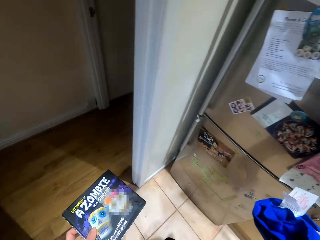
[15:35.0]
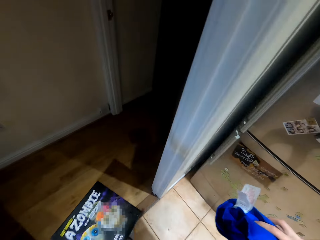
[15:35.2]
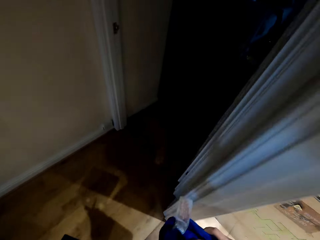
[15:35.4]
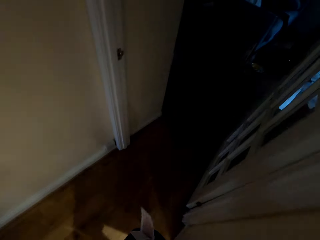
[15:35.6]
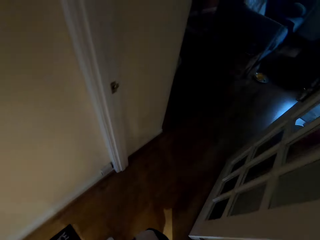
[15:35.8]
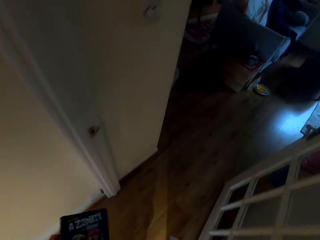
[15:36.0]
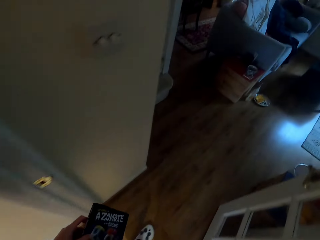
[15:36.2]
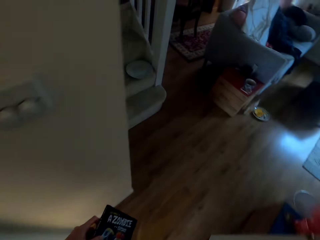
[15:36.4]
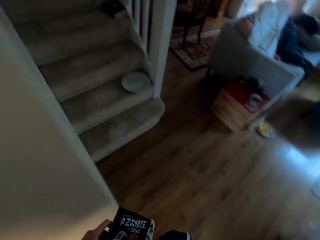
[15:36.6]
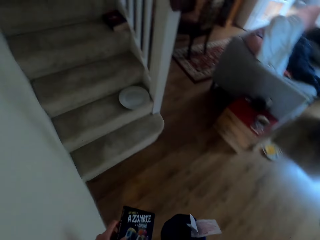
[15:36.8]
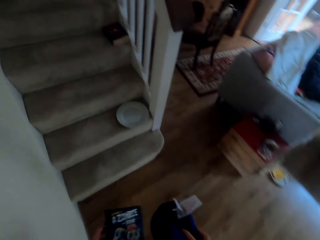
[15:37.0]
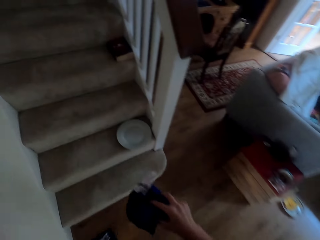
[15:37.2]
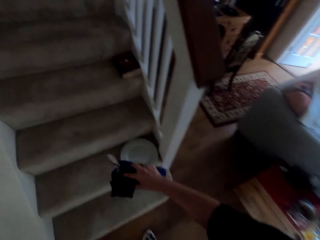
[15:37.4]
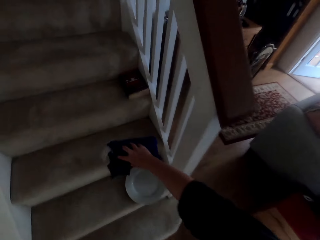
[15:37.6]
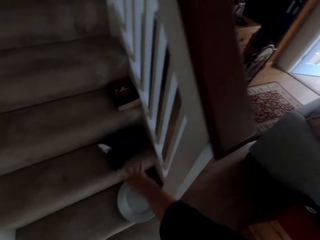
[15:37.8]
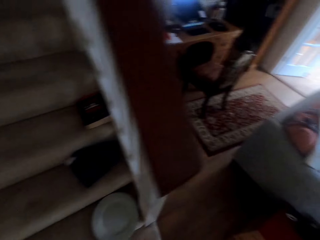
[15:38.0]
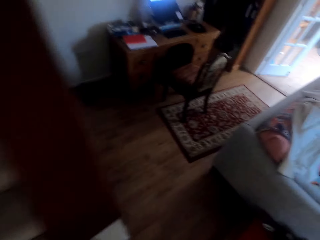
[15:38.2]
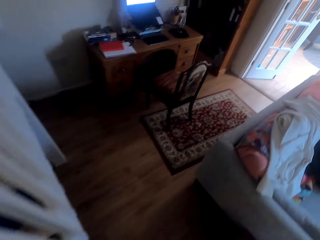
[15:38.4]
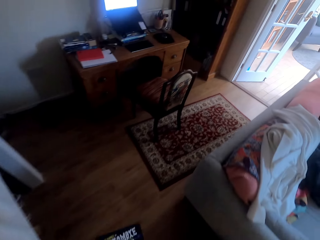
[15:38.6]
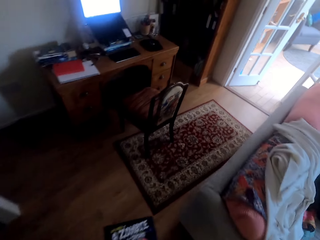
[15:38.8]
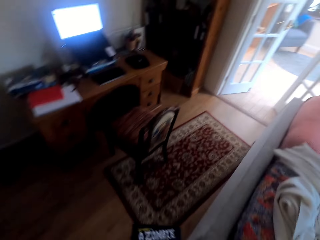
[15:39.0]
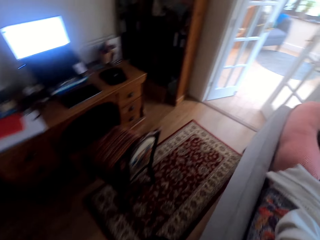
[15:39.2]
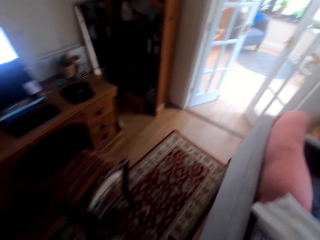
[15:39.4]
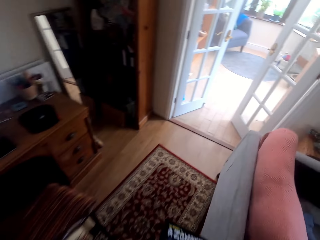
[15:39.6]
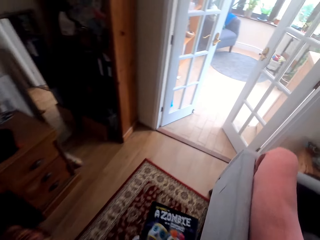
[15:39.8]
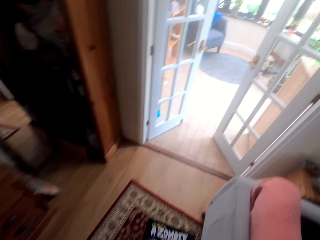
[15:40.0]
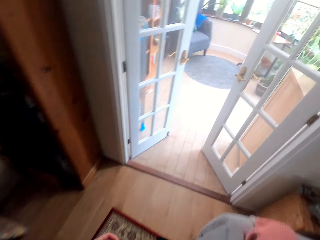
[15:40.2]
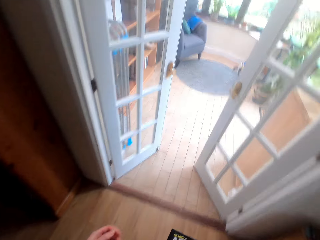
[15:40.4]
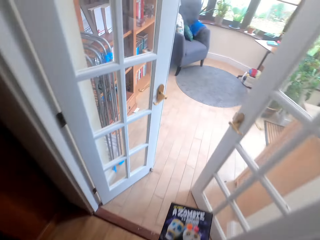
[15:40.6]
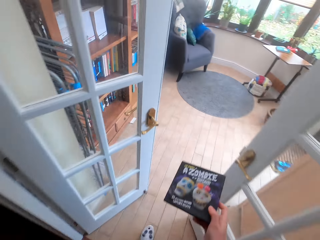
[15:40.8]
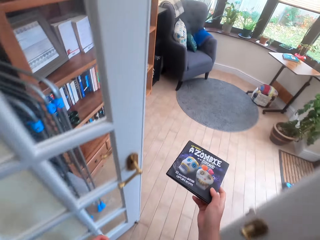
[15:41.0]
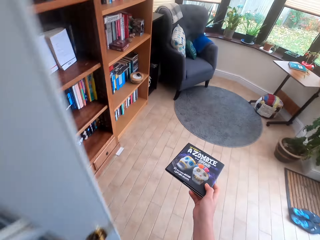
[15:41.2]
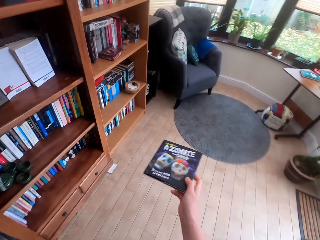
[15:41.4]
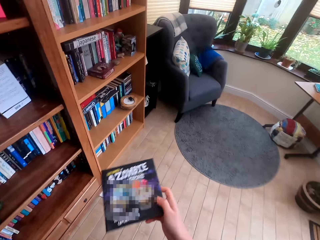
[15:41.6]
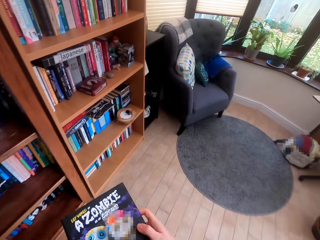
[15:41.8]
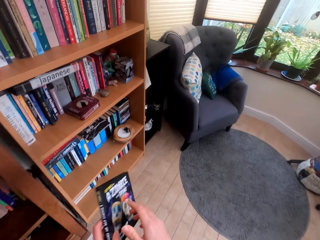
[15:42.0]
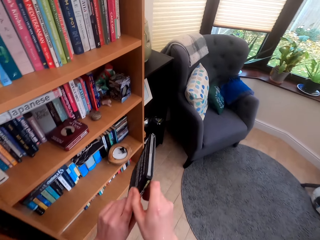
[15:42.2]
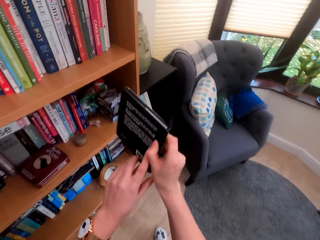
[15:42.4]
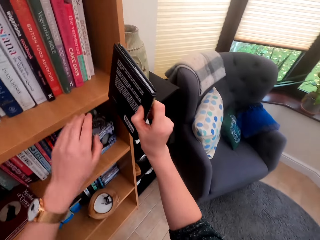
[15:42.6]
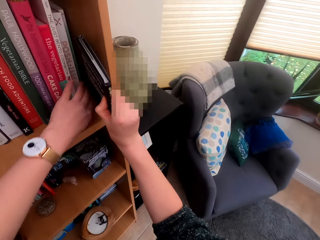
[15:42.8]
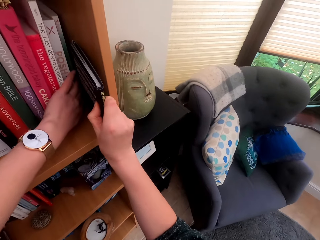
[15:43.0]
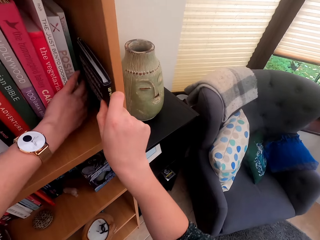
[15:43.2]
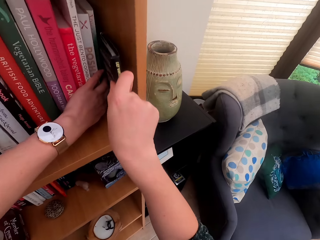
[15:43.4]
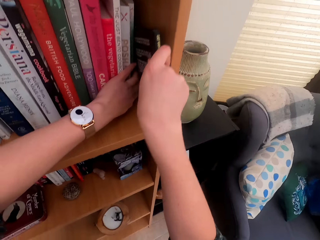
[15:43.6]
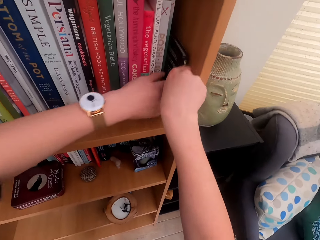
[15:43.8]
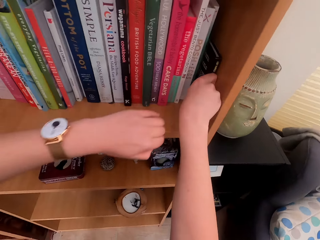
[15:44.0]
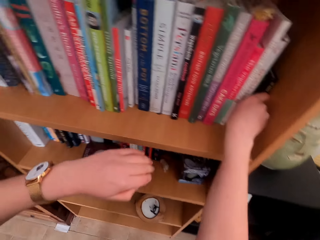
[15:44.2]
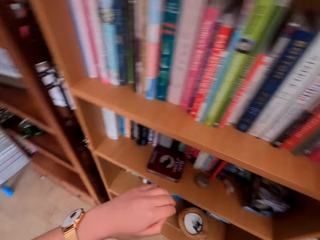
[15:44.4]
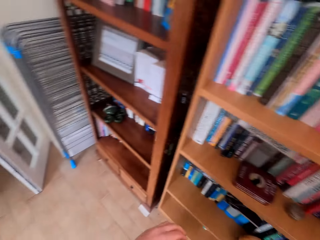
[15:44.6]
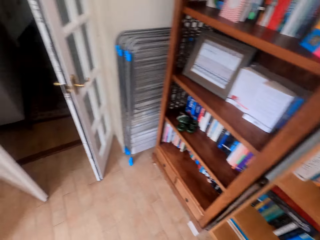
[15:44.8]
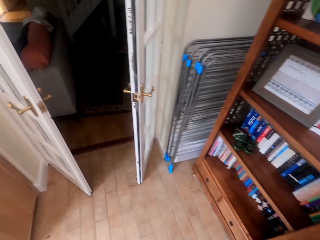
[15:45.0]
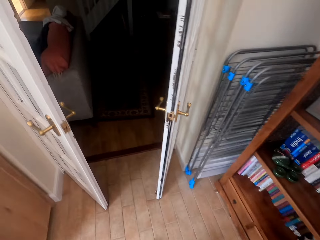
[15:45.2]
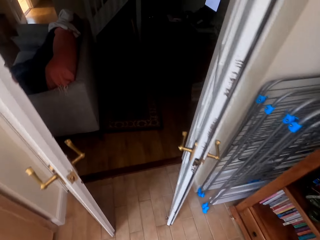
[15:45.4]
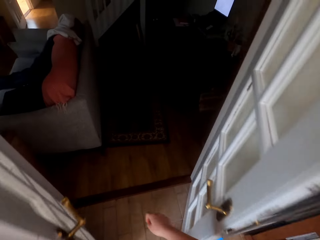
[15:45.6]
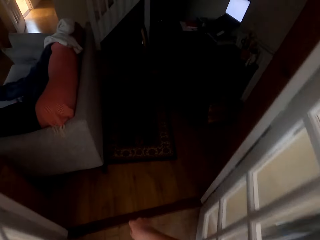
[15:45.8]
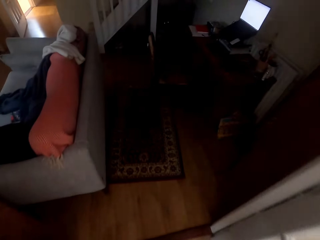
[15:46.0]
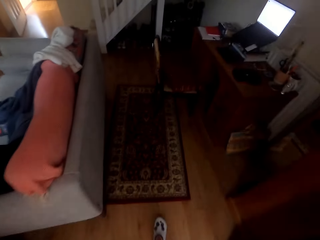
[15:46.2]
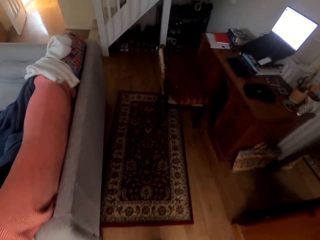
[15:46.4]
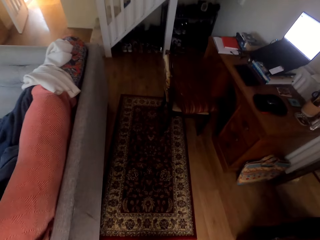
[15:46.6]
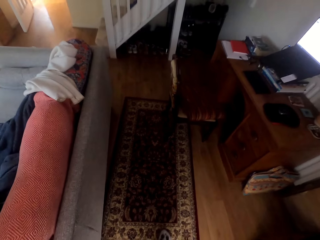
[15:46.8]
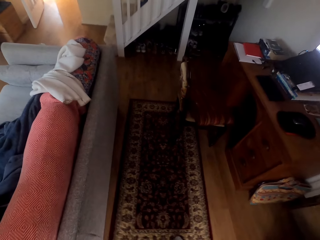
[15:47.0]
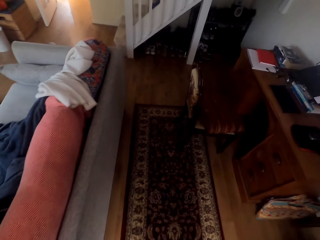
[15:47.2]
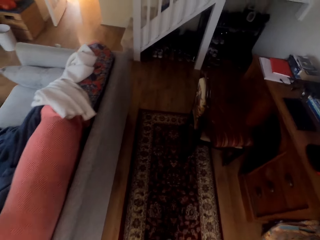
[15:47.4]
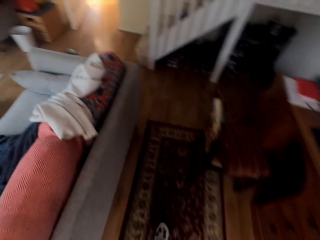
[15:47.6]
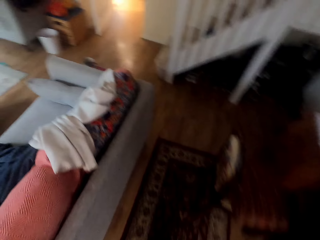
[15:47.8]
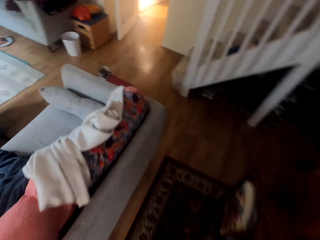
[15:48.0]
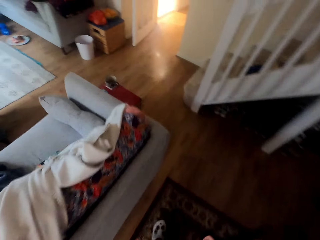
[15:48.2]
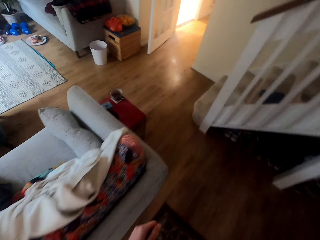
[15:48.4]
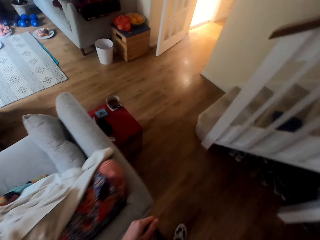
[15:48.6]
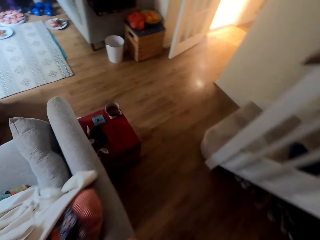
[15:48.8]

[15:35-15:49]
The camera wearer walks on the floor. They put the cloth on the staircase. They walk around the house. They put the book on the shelf. They walk around the house.

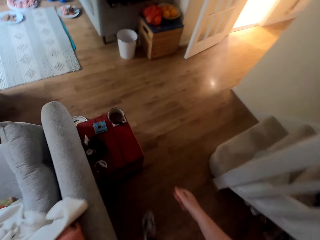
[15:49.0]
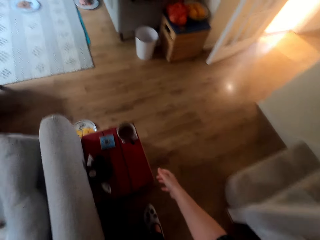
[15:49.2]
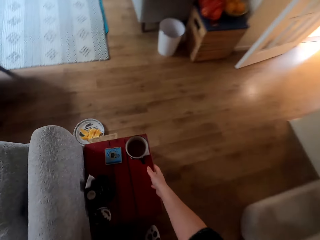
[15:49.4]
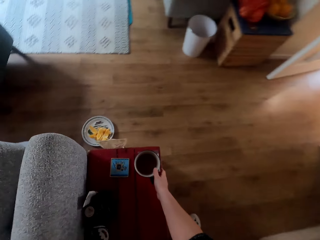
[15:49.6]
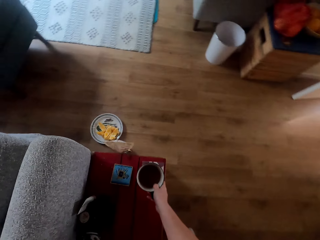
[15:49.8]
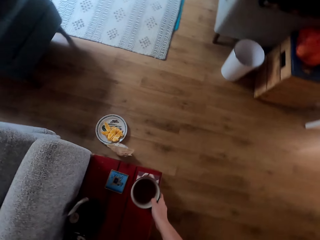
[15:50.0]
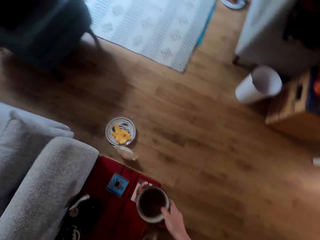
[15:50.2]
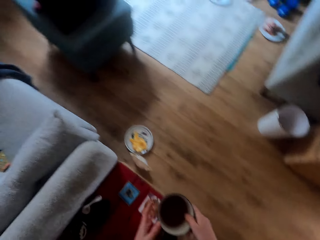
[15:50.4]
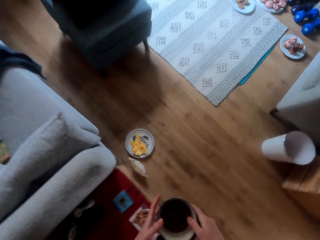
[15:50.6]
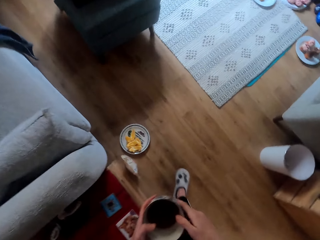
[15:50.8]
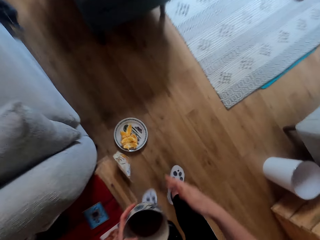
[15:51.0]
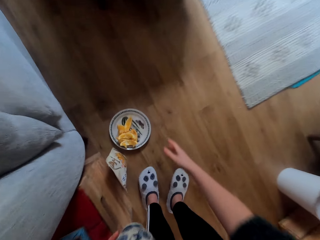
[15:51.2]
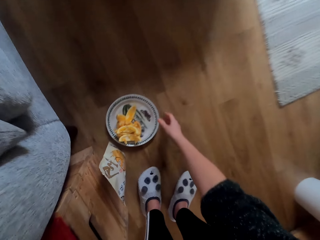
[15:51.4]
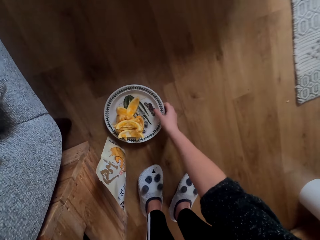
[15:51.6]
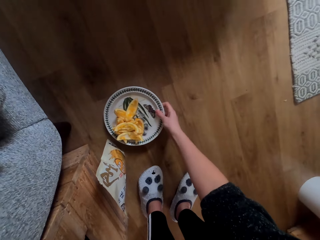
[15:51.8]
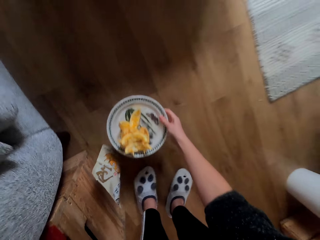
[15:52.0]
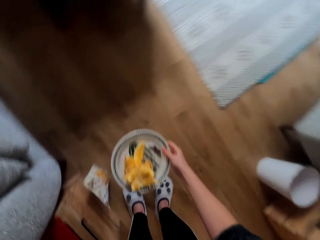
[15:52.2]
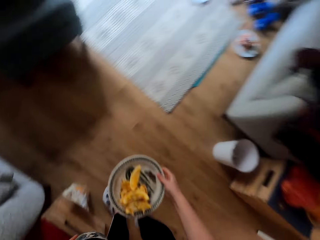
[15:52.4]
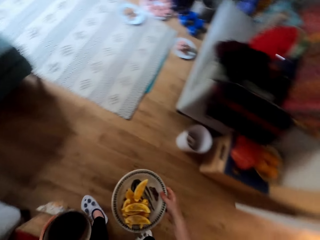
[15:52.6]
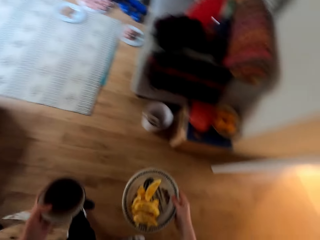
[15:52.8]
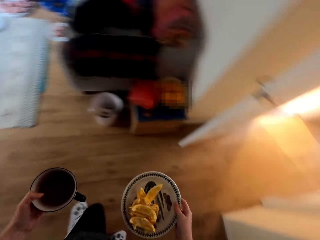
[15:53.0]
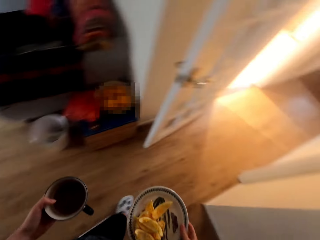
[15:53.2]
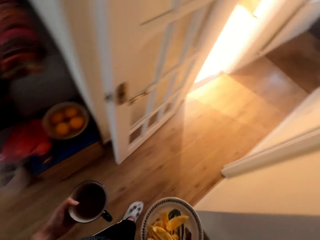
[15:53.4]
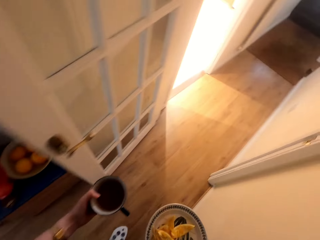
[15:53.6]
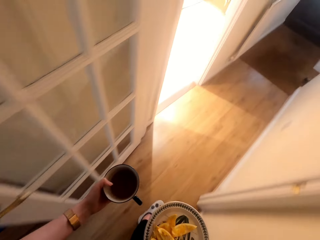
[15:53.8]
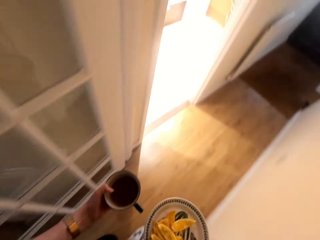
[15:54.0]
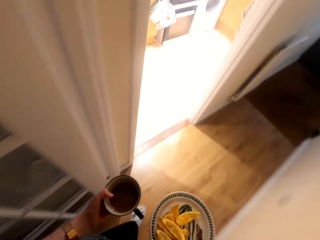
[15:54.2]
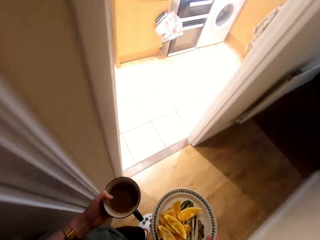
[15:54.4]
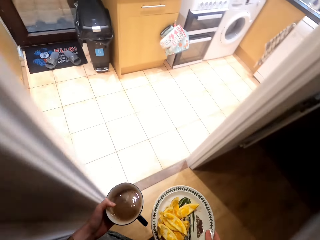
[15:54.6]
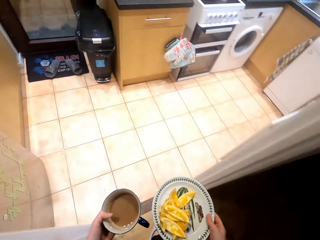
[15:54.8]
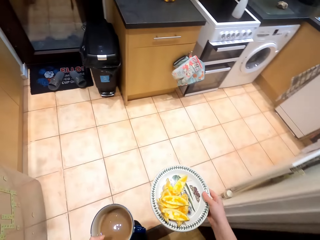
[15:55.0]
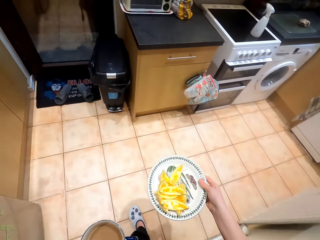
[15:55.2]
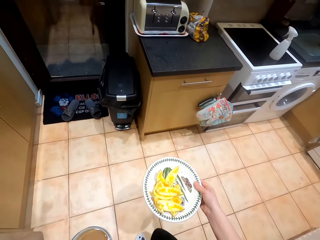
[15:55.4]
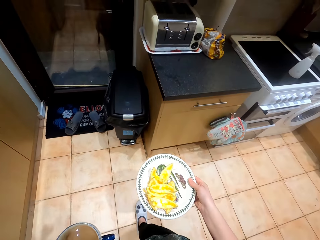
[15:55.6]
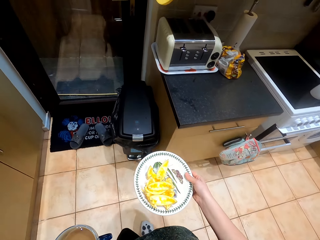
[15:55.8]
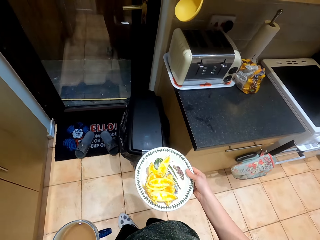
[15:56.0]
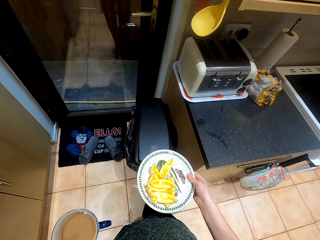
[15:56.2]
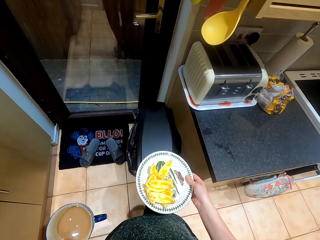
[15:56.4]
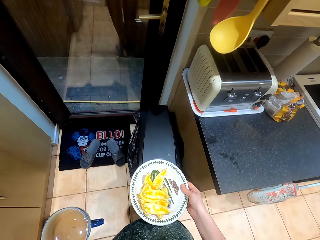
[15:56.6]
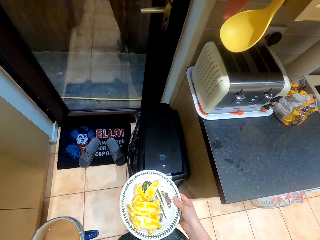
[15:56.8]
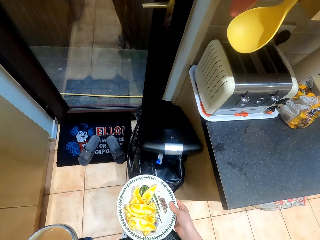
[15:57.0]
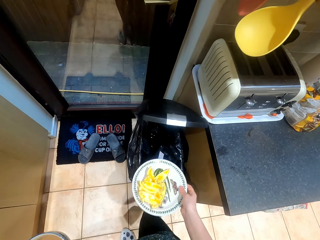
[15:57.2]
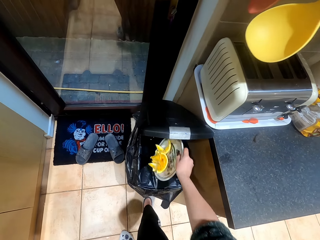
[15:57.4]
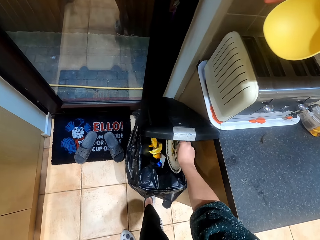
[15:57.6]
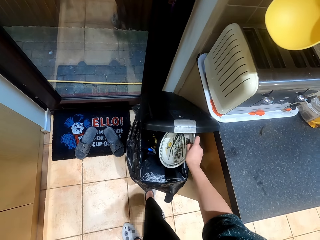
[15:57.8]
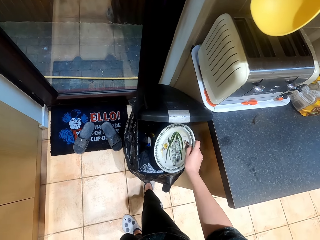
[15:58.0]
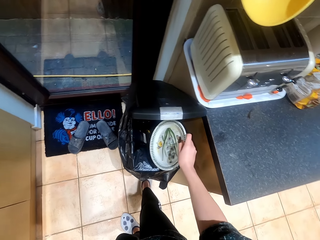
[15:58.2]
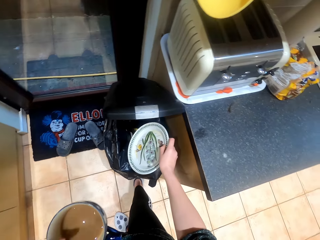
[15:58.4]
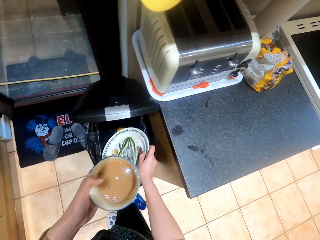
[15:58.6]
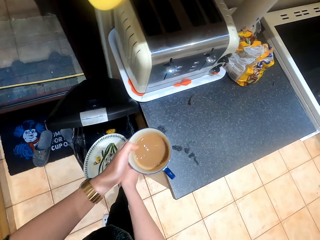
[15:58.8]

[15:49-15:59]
The camera wearer picks the cup from the stool. They pick the plate from the floor. They walk on the floor. They open the litter bin. They drop the trash in the dustbin.
